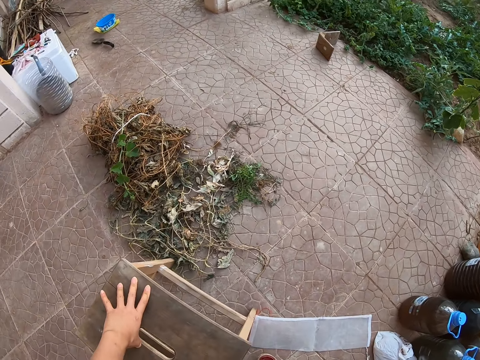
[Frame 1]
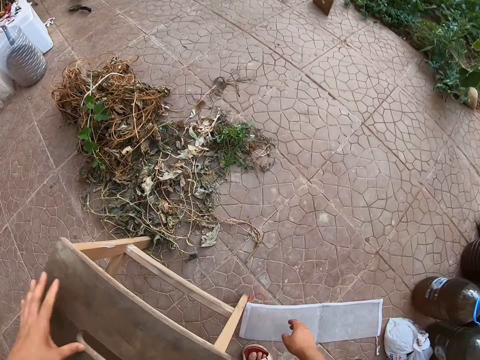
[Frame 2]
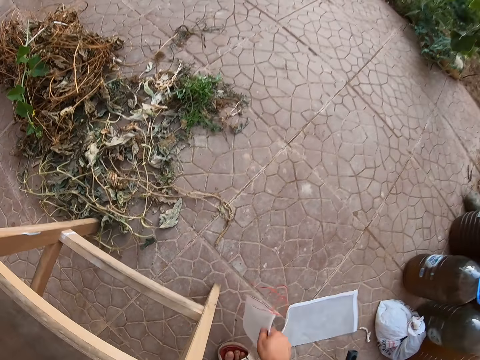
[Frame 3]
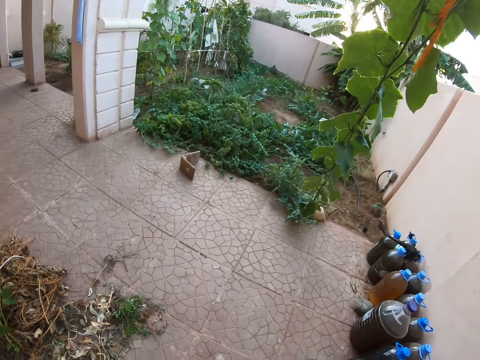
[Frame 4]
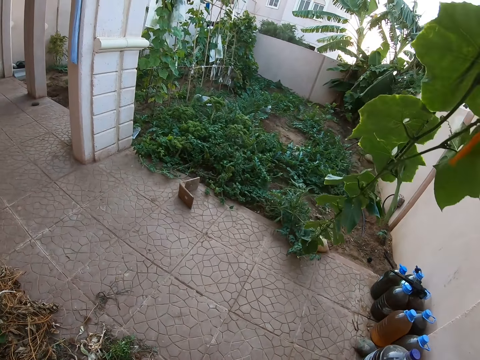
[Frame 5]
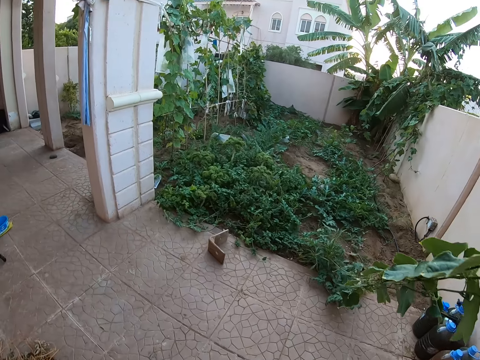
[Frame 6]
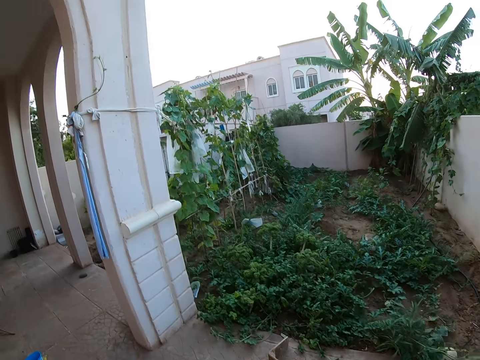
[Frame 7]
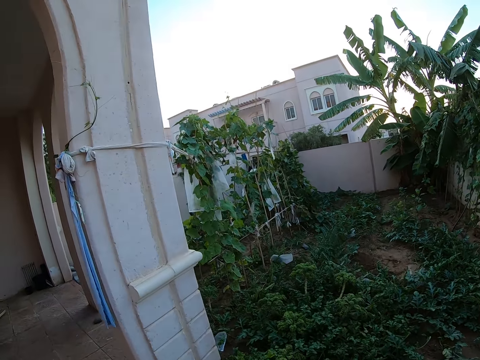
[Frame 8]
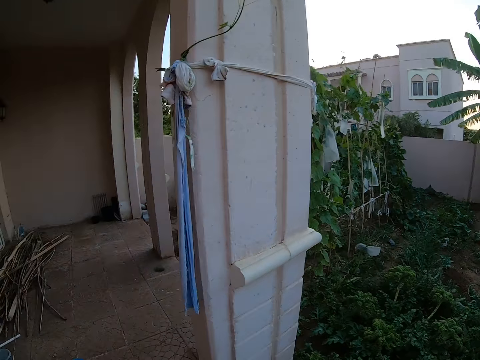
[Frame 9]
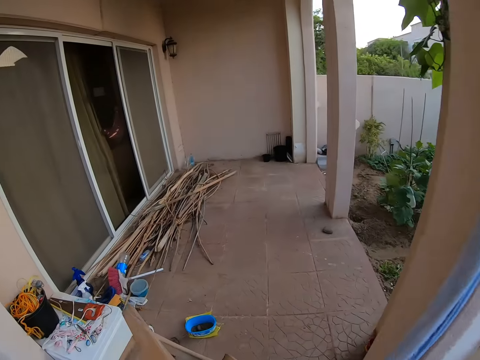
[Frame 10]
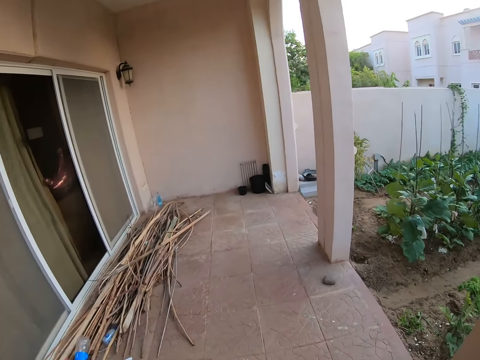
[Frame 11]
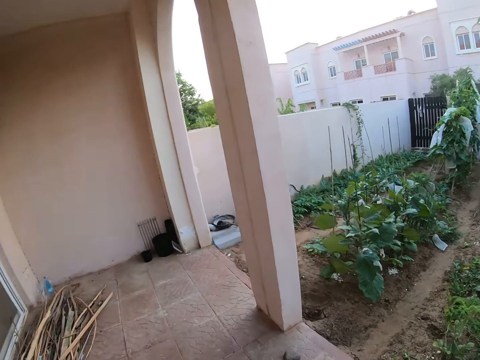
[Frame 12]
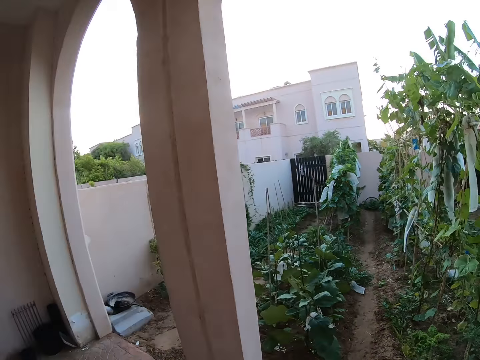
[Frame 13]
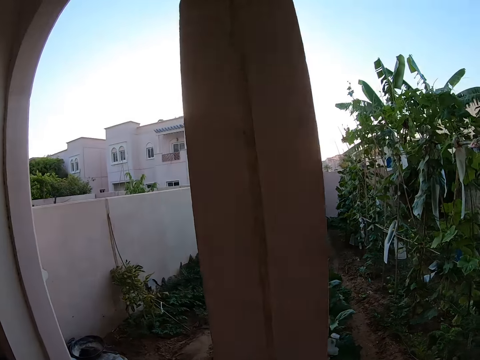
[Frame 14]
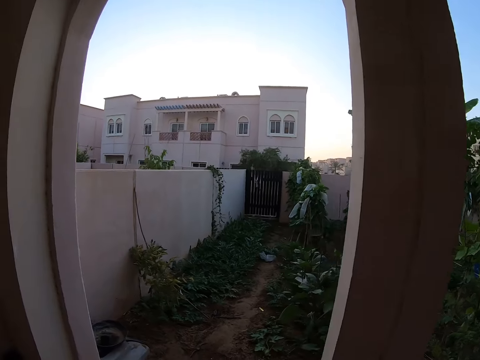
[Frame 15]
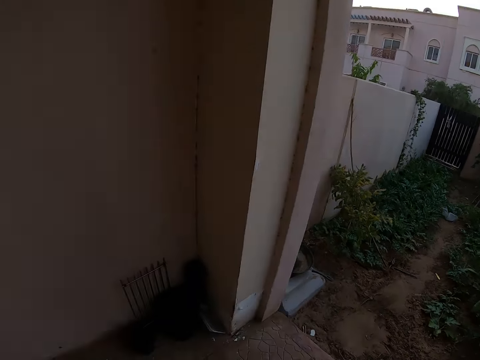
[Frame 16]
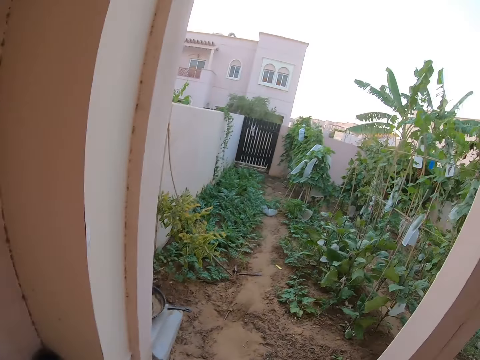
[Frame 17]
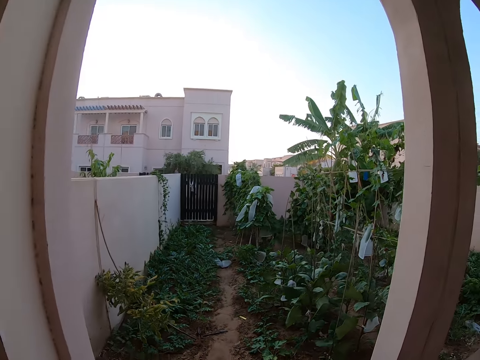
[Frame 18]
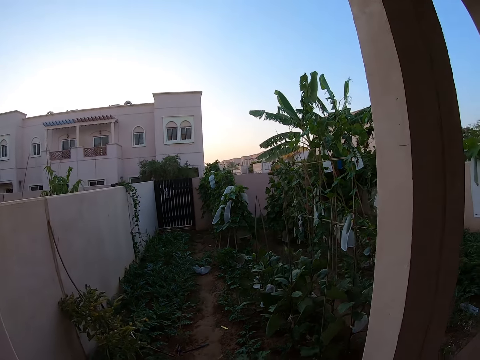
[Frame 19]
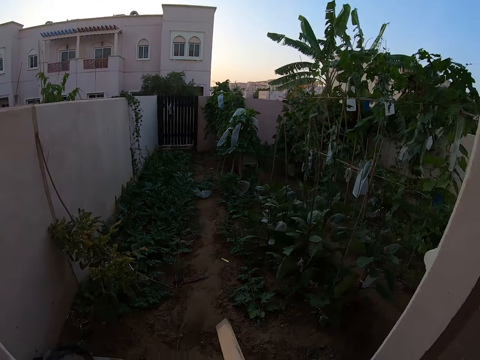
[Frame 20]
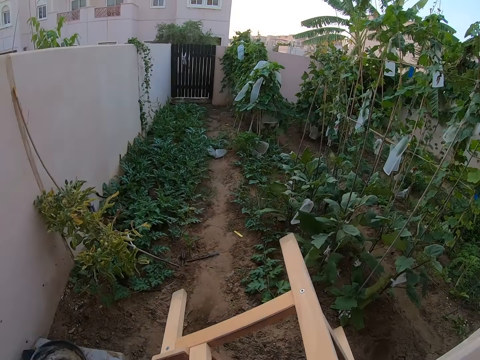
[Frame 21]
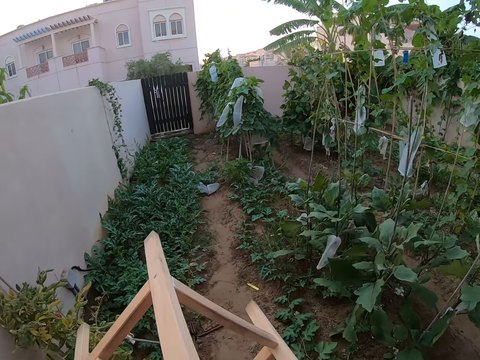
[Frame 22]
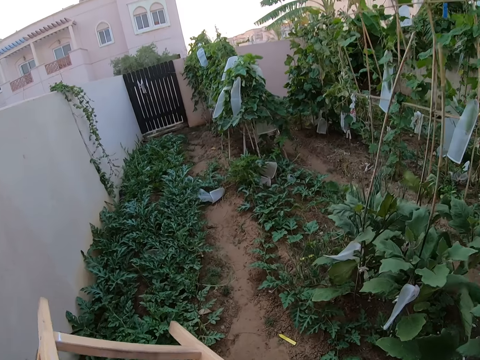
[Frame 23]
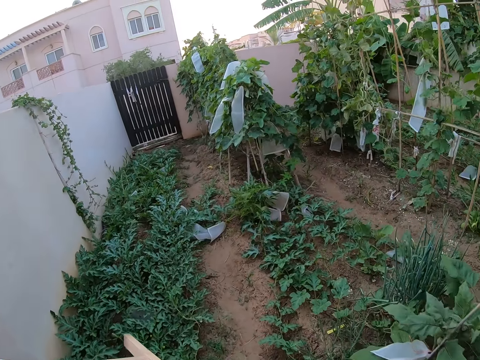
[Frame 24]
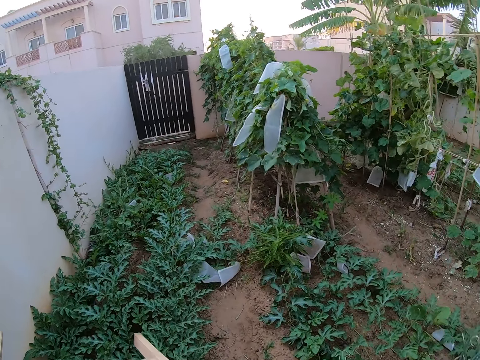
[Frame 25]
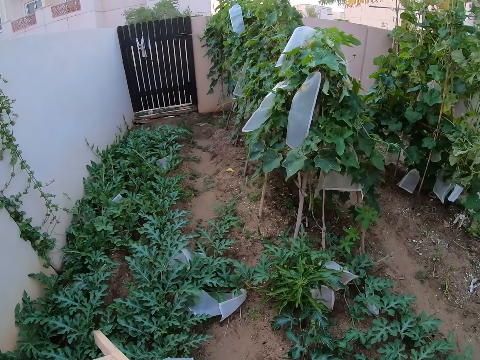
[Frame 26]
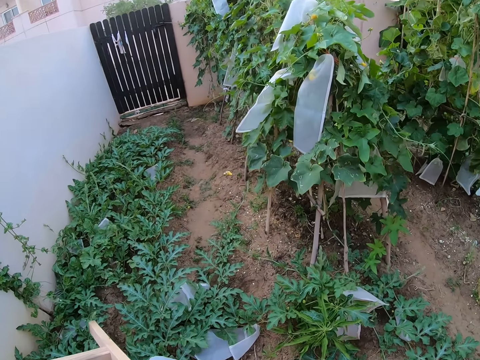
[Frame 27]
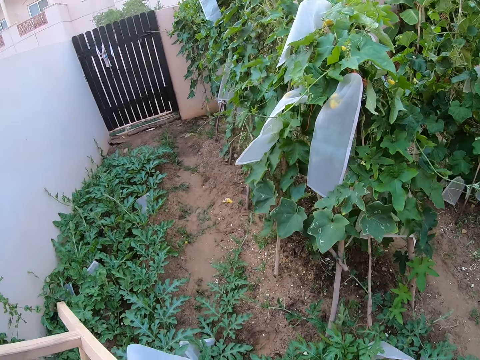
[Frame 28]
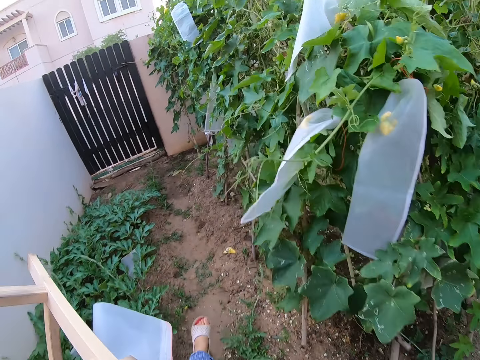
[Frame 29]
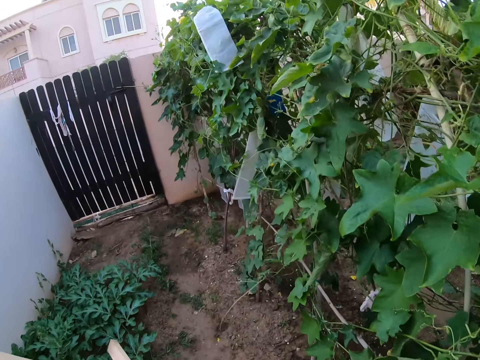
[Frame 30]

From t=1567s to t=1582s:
The camera wearer lifts a nylon bag from the floor. They walk around the verandah, and walk around the garden with a stool.

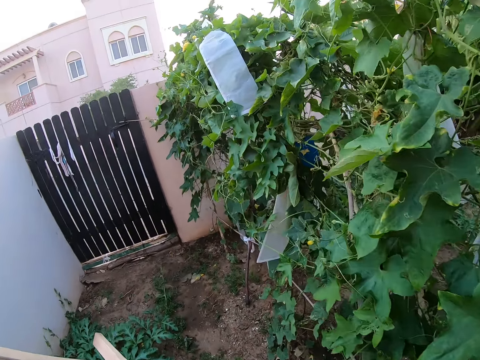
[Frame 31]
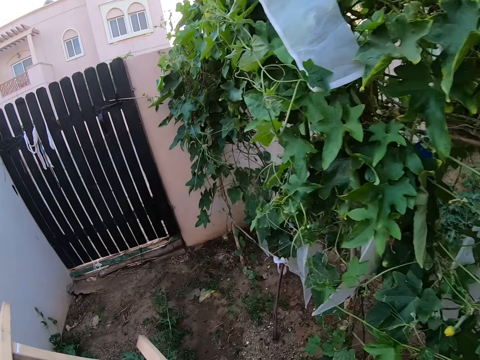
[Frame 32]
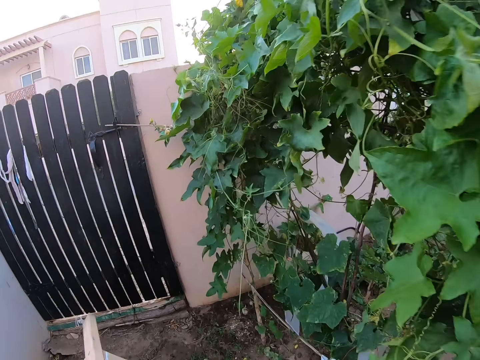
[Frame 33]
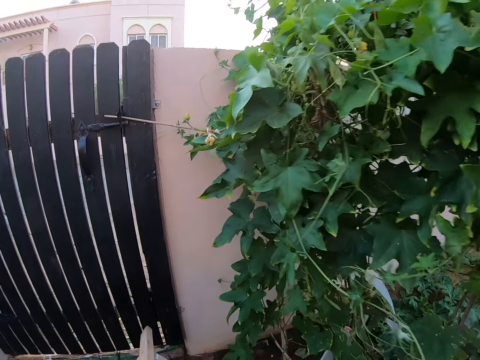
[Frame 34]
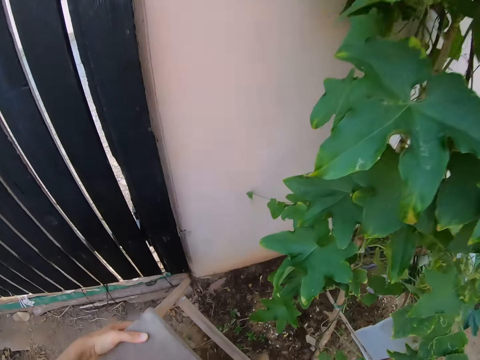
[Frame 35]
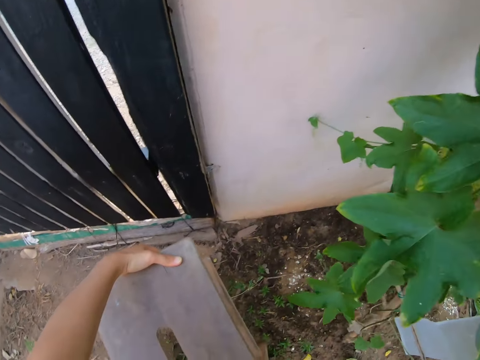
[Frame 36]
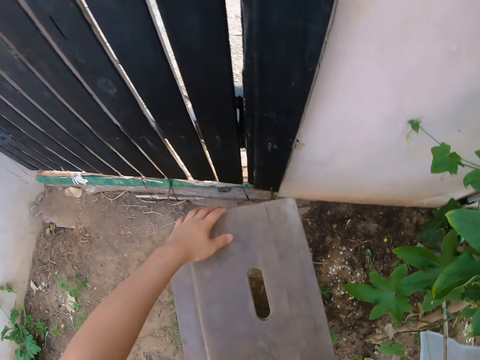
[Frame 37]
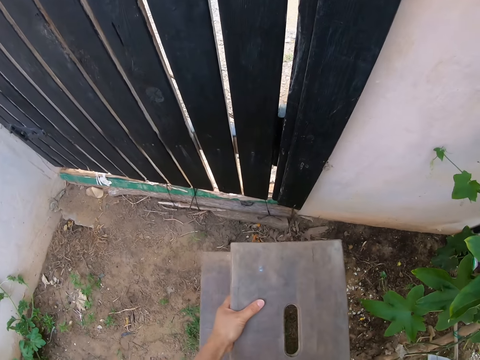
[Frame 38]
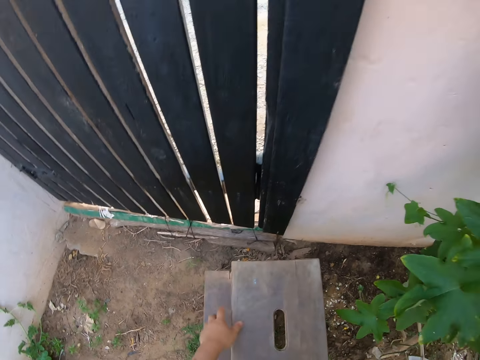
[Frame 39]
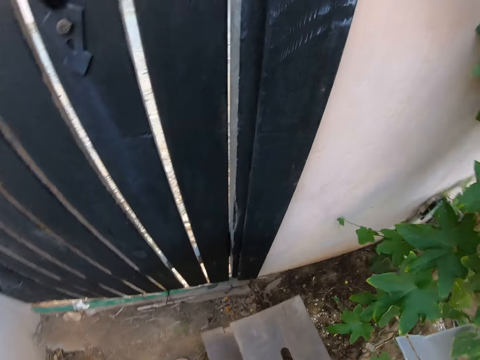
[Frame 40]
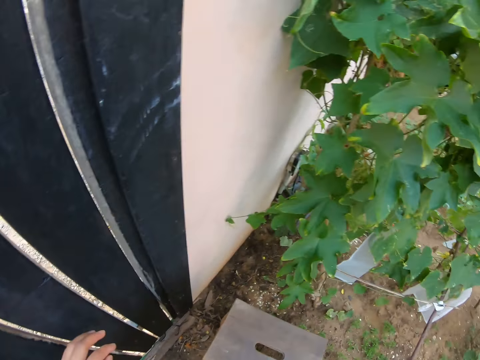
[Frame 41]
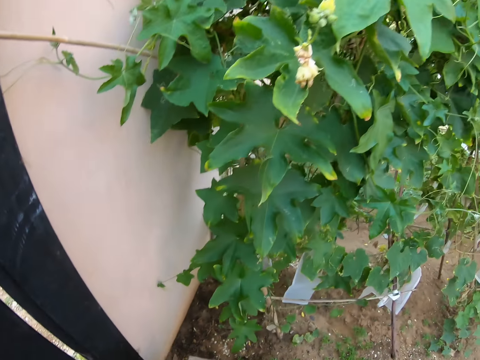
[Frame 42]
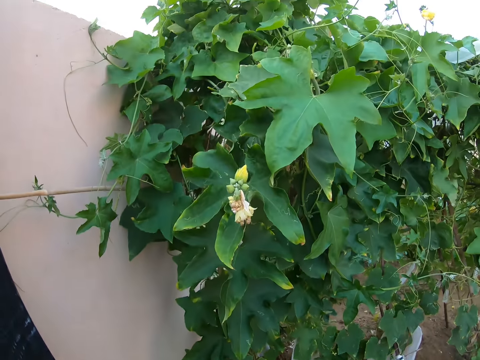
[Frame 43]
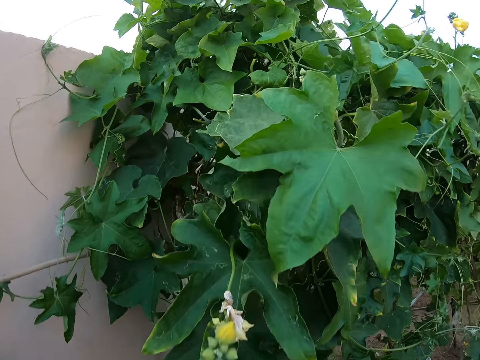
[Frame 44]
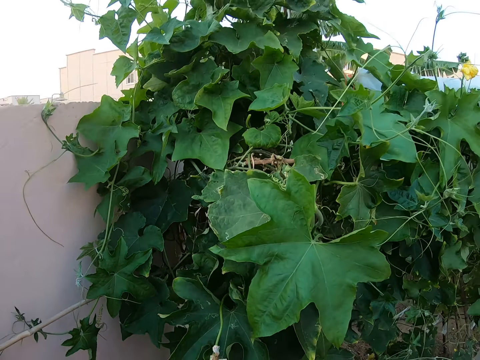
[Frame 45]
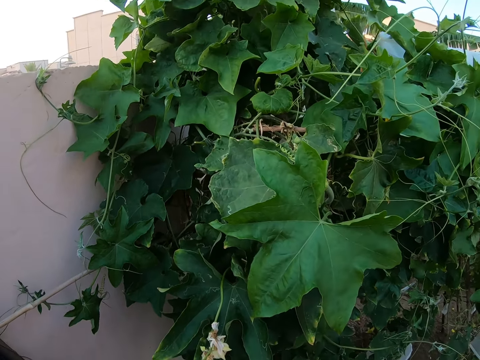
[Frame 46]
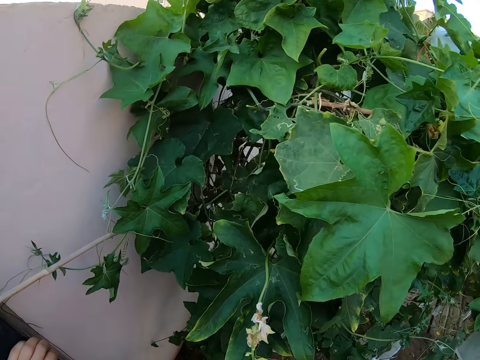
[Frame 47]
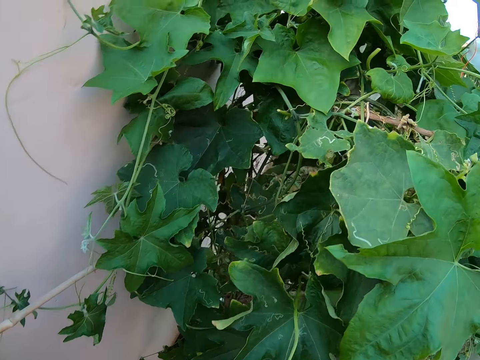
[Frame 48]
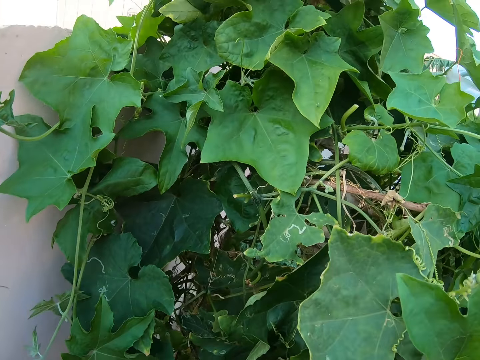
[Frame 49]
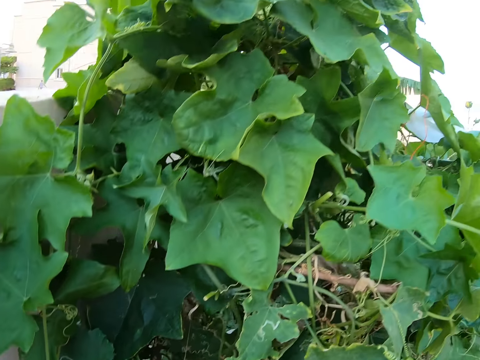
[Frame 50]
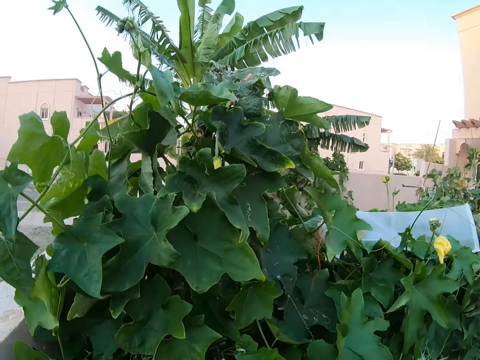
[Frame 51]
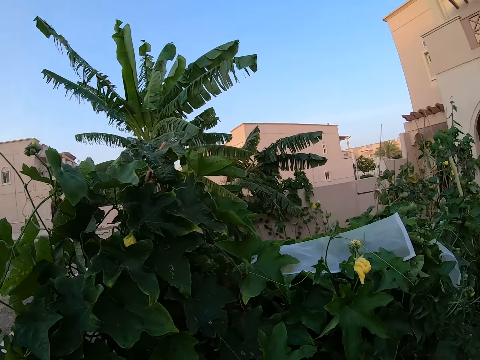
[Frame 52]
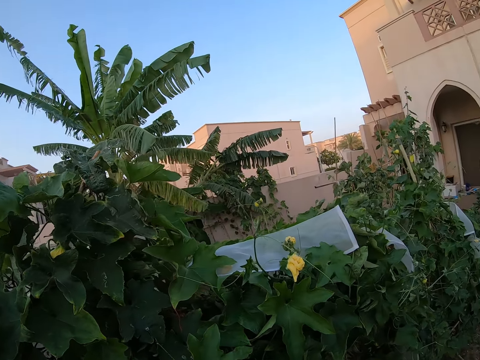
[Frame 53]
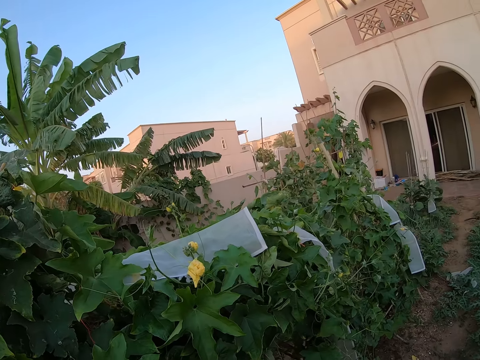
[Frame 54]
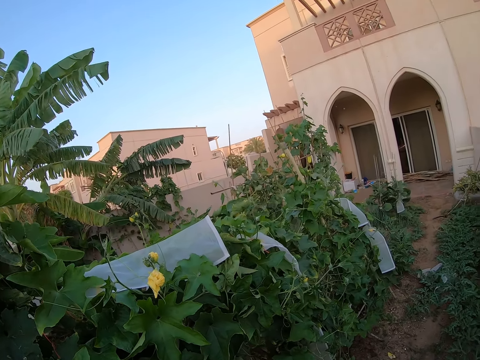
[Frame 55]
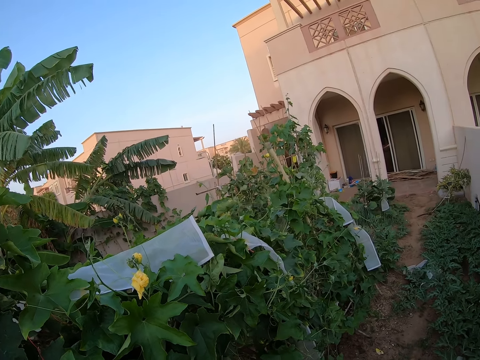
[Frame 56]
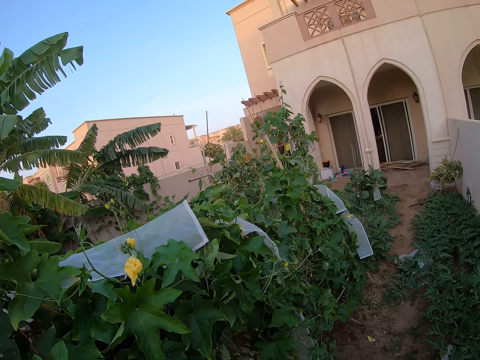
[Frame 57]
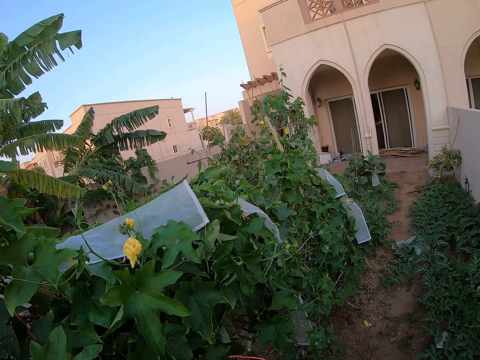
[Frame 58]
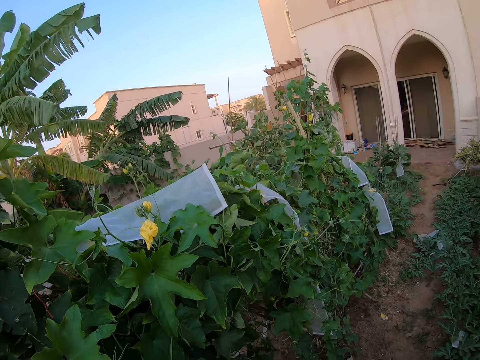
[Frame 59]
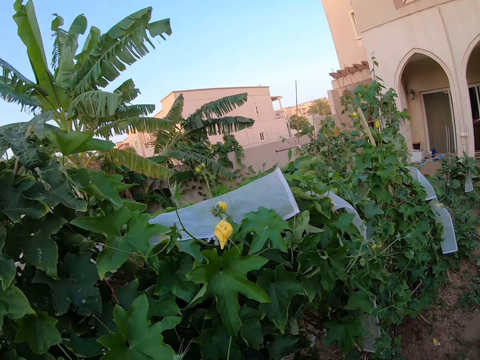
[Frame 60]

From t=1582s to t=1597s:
The camera wearer places the stool on the ground in the garden. They stare around the garden, and look around the cucumber plant.
